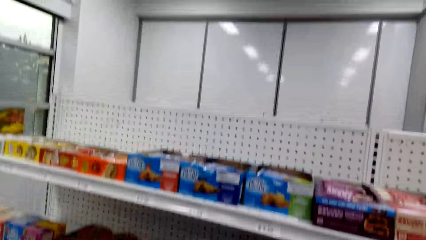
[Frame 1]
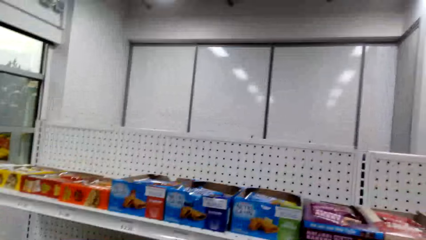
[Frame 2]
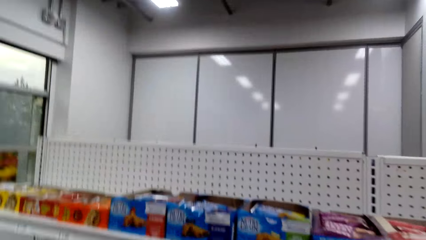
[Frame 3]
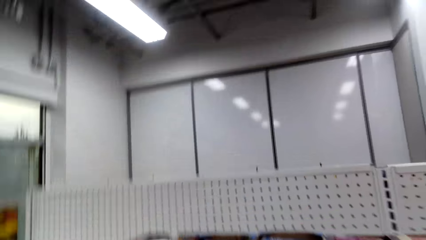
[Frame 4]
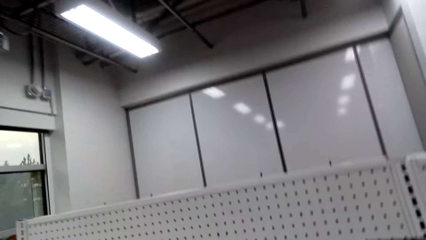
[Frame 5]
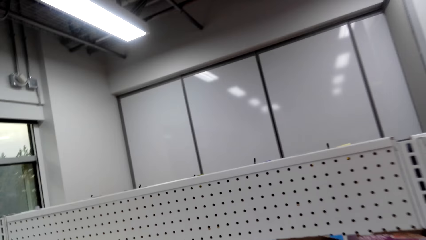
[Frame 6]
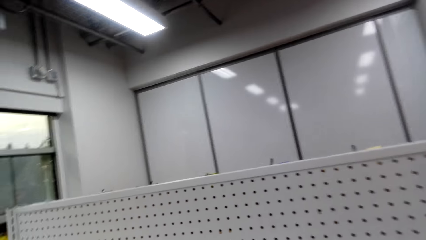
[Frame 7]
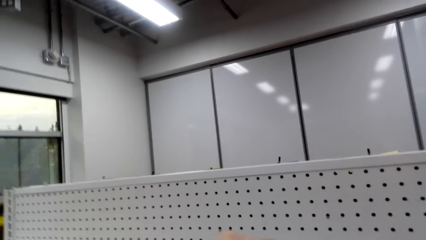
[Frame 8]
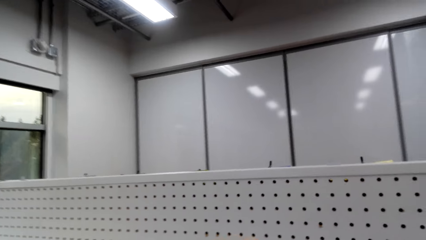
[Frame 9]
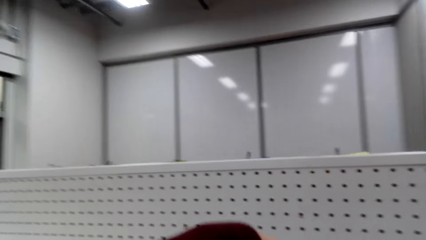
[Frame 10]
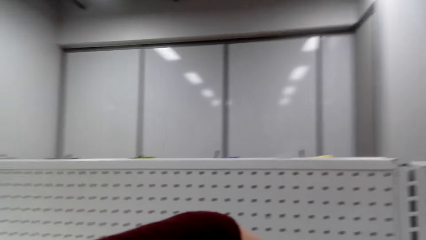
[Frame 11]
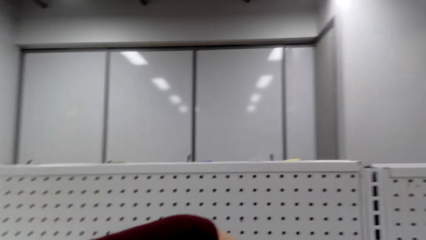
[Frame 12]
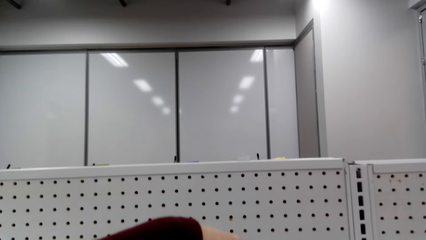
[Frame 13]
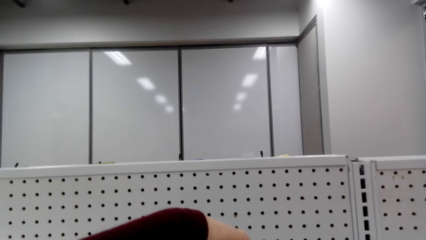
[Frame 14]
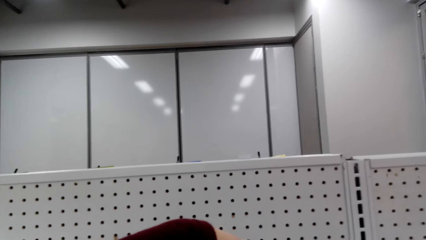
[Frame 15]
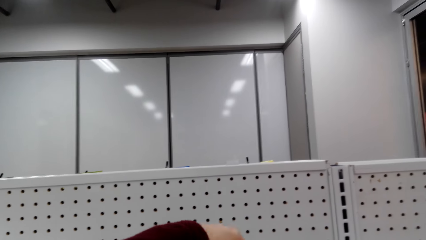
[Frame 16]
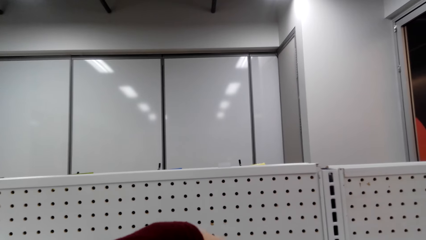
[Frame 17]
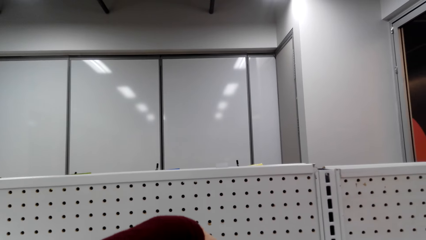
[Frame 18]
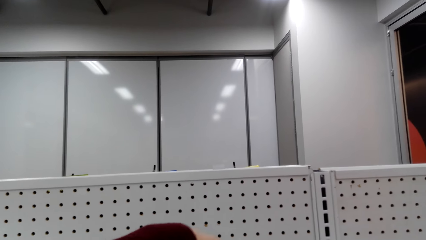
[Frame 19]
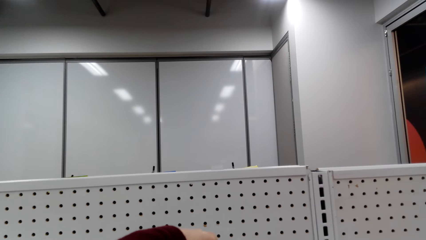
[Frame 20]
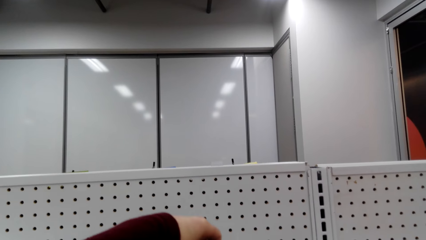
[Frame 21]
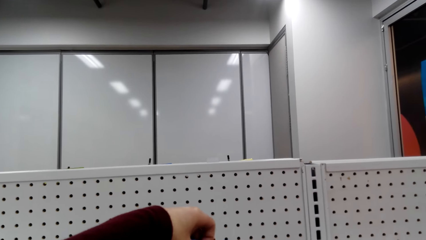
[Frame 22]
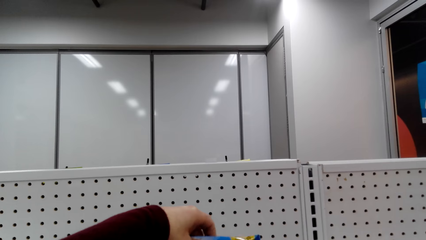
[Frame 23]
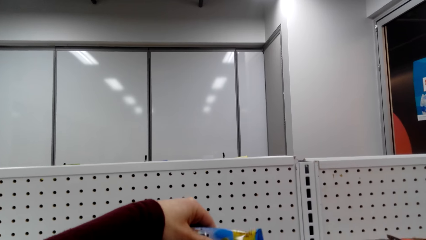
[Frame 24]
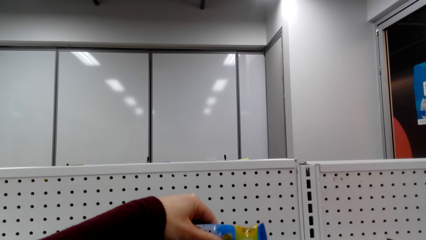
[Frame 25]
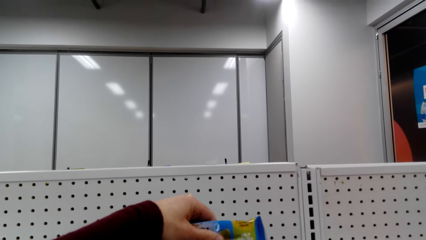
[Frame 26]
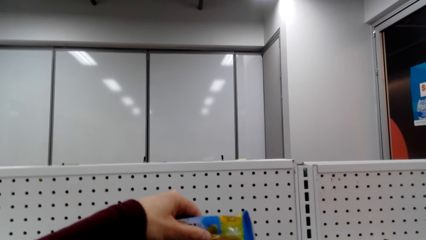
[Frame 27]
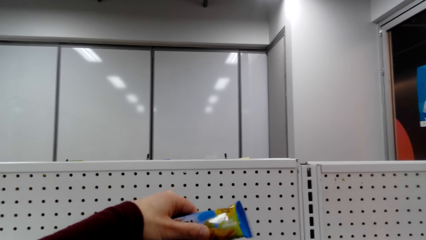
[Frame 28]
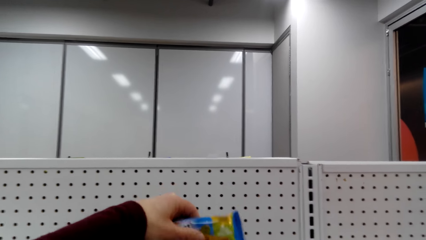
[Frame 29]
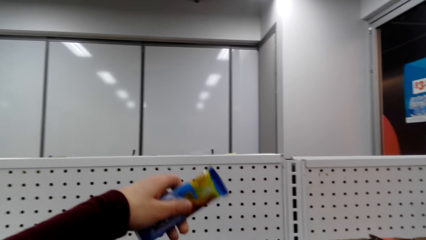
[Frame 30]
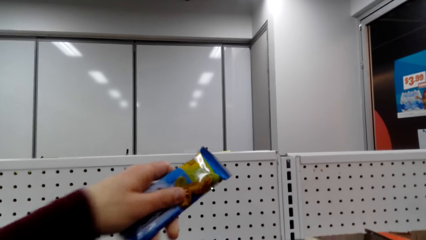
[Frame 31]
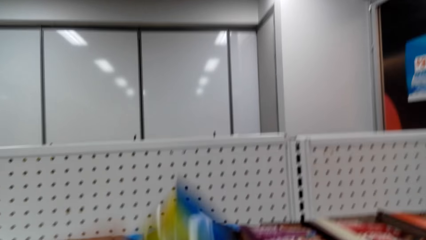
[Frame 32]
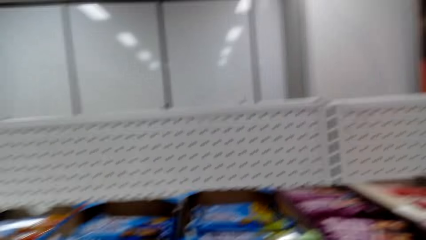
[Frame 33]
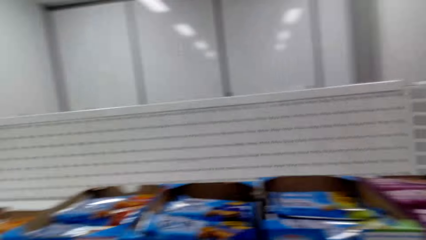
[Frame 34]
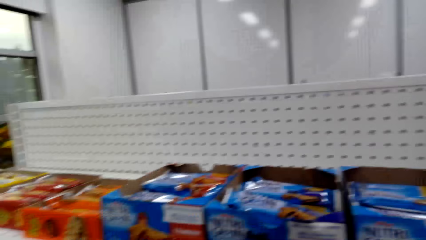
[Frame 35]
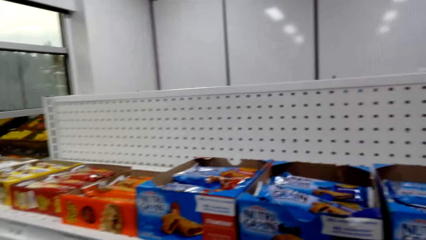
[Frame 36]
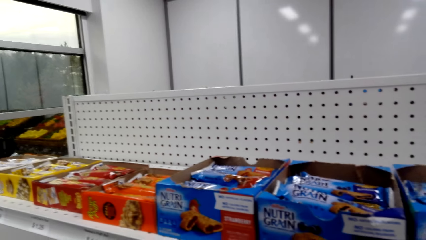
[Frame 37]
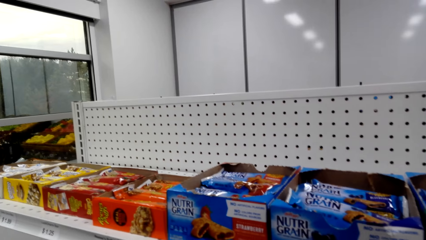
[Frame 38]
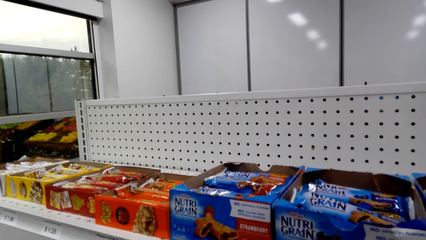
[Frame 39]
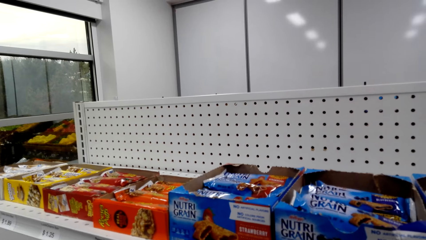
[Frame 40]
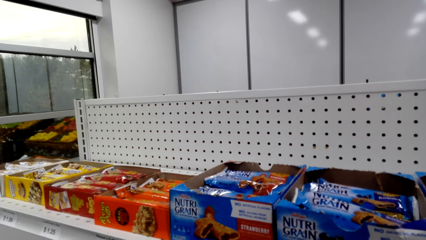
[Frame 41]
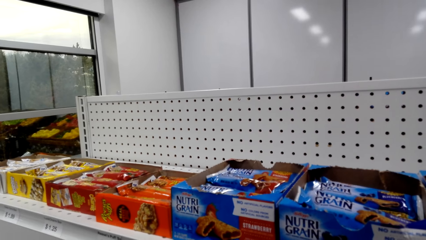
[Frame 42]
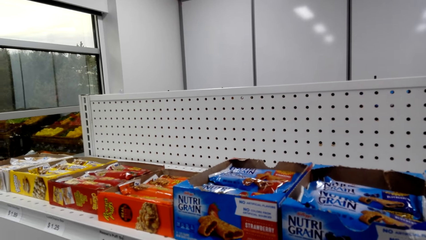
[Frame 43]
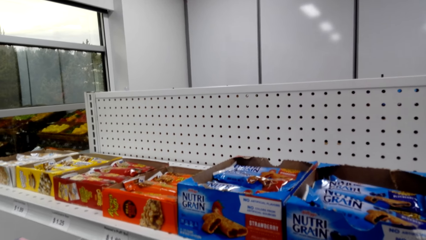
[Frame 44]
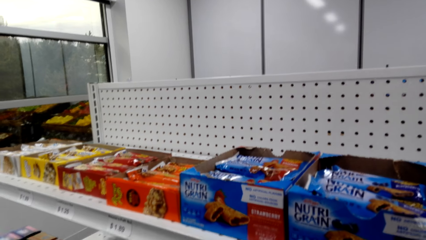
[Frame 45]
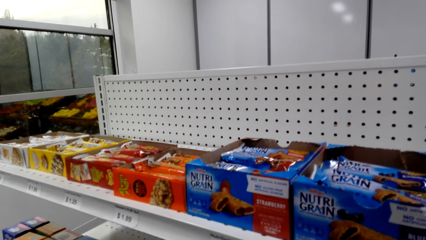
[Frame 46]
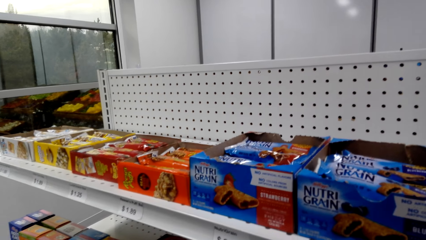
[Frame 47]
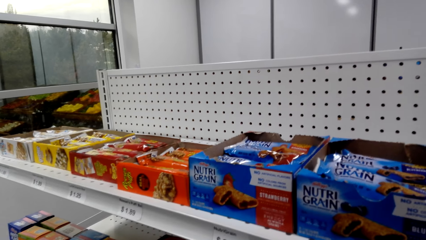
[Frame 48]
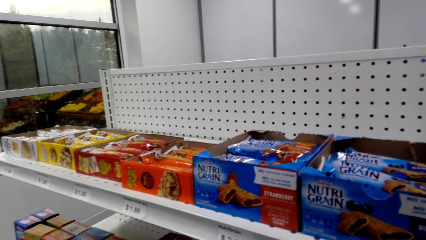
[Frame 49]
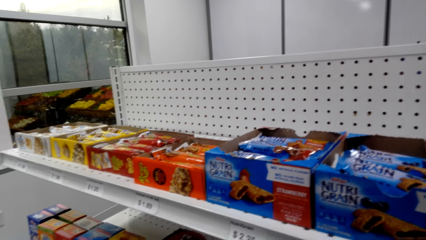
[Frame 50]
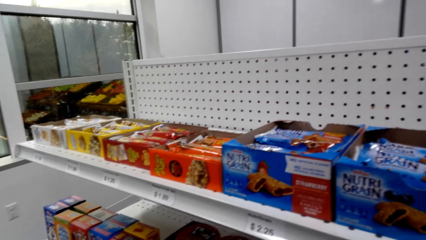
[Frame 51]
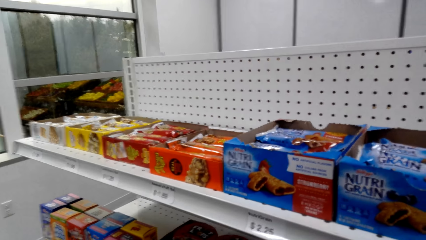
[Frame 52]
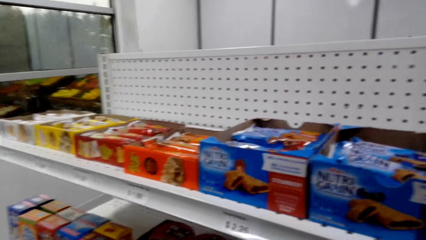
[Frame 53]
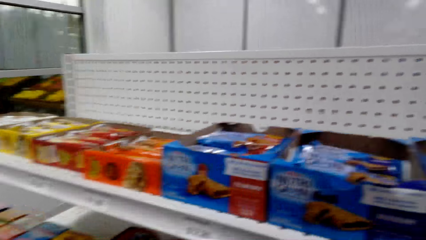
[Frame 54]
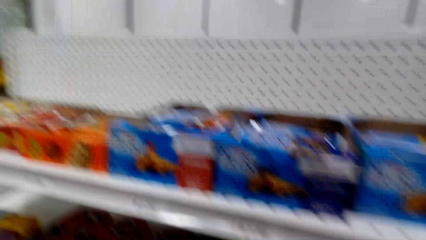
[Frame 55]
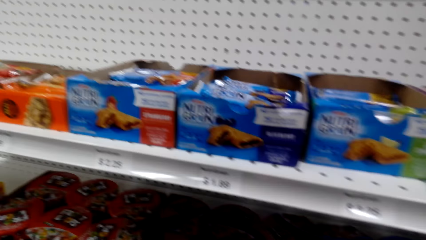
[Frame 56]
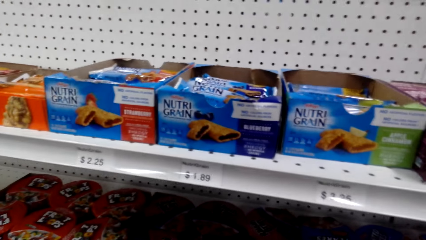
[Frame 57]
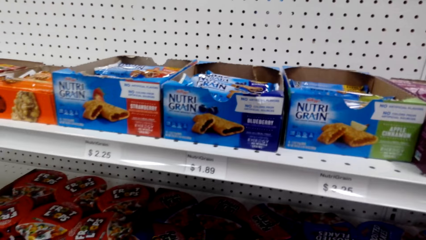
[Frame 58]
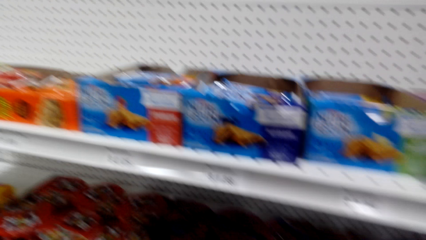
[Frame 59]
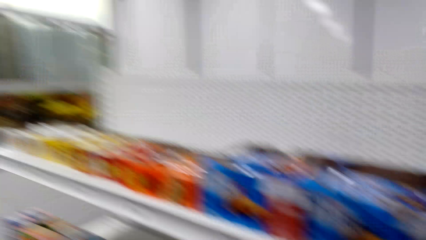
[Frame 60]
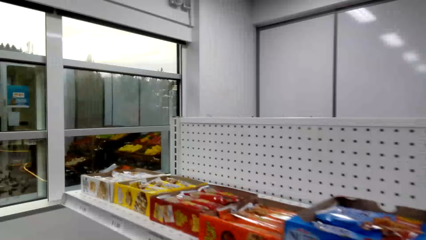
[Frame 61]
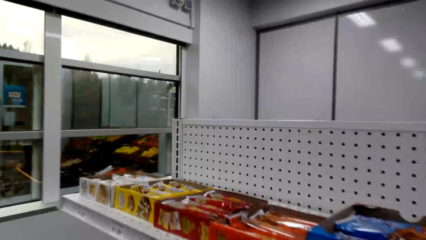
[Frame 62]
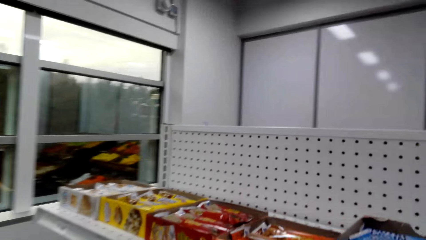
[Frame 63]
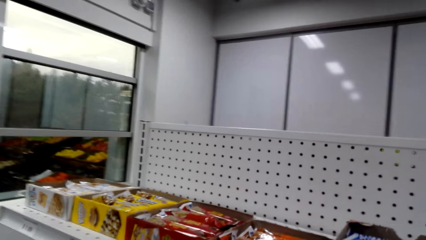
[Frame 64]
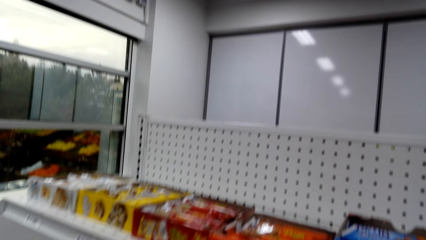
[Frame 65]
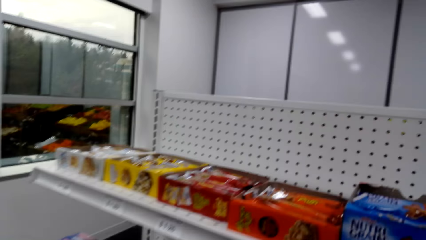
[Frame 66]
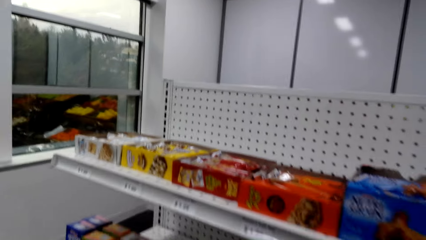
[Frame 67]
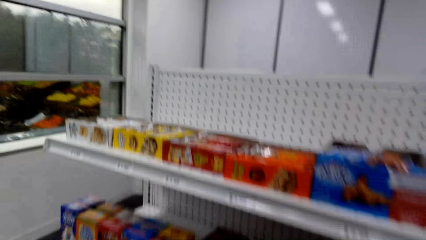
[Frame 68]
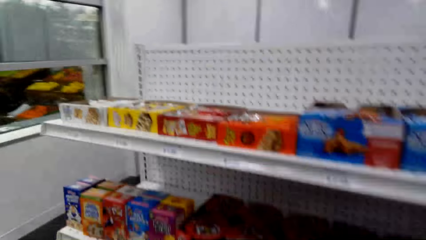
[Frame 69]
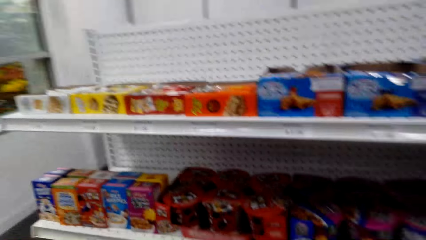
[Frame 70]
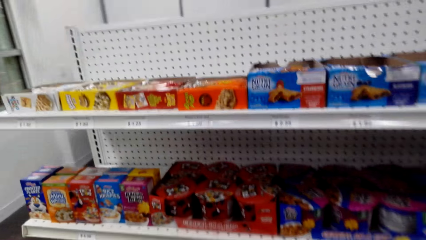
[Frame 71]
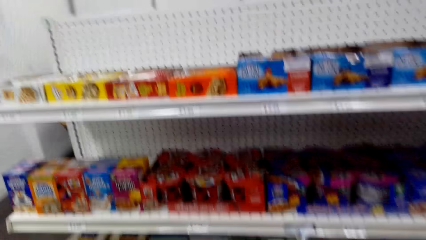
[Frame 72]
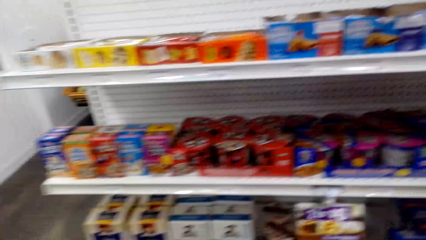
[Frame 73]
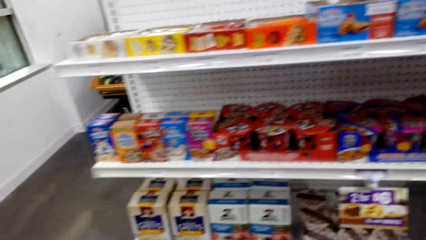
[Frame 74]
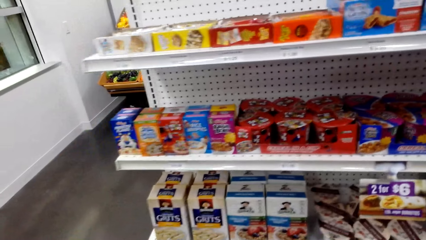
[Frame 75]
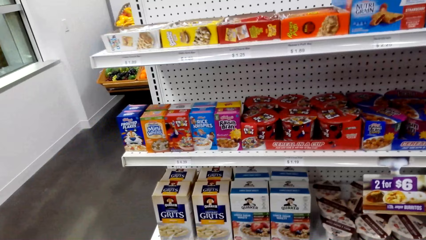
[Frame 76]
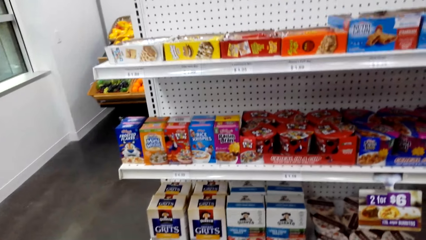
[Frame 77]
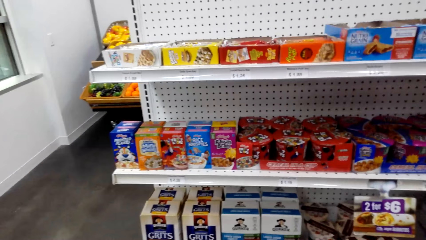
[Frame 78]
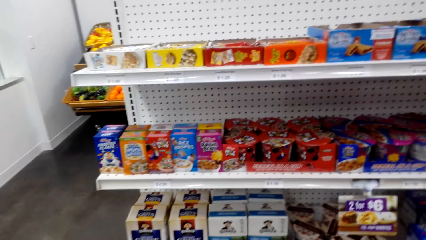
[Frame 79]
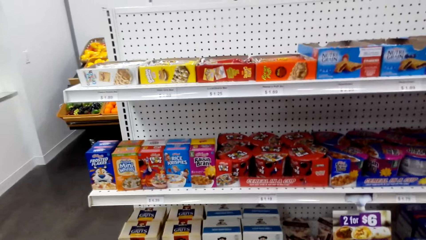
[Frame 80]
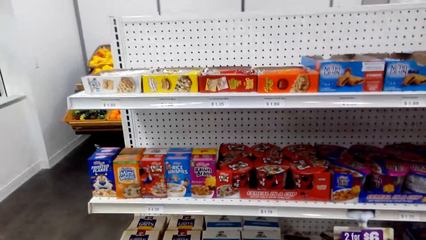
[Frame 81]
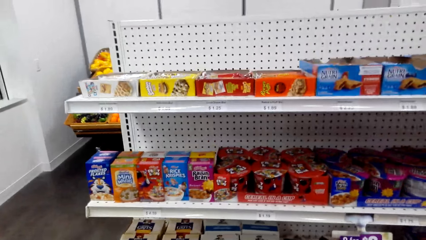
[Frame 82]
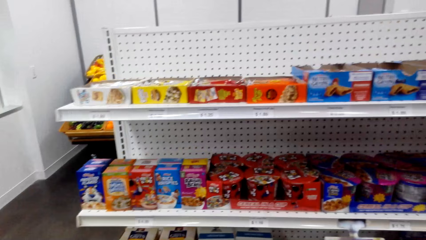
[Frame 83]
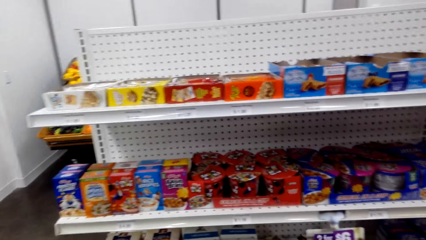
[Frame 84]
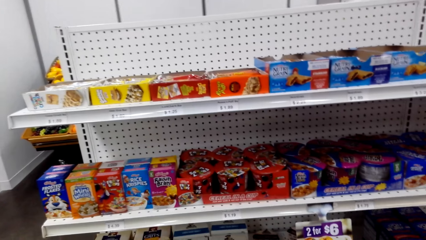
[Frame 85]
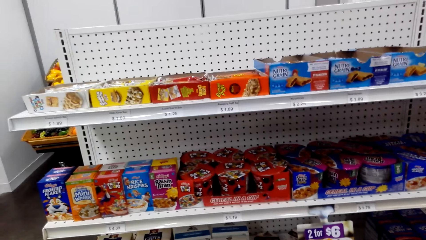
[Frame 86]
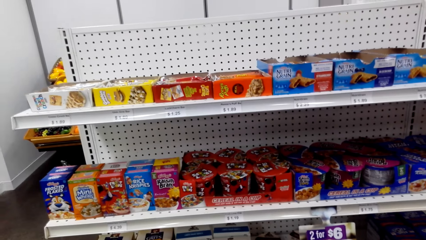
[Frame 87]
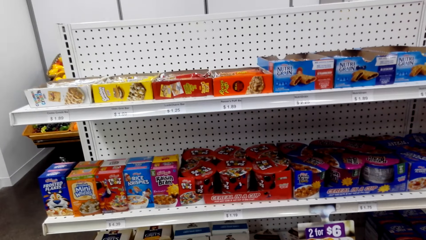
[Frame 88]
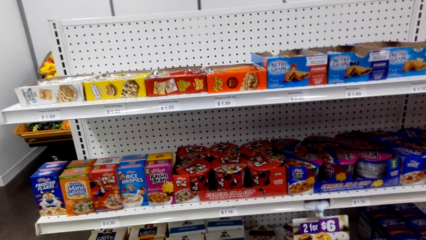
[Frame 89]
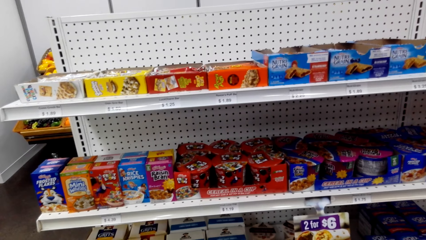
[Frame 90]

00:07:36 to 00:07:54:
The camera wearer grabs another snack bar on the shelf. They look at the snack bars on the shelf. They gaze at cereals on the shelf.
